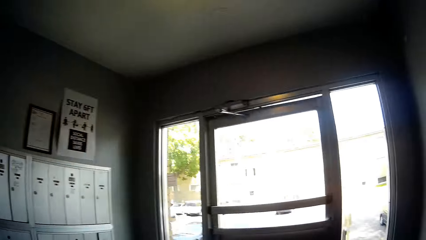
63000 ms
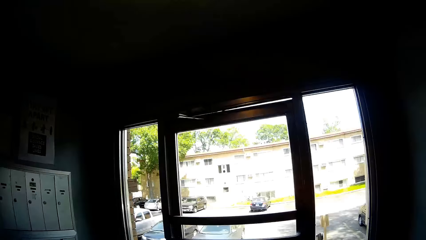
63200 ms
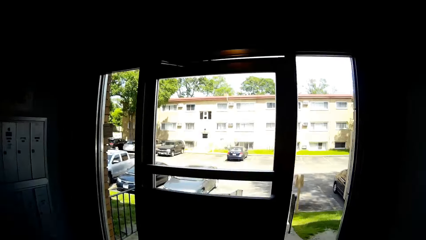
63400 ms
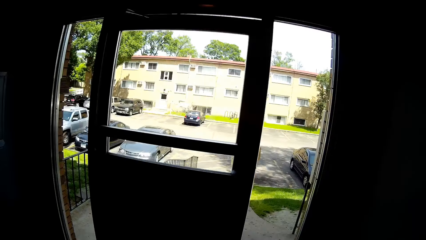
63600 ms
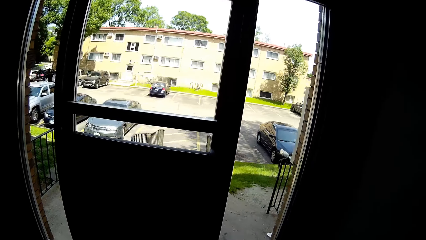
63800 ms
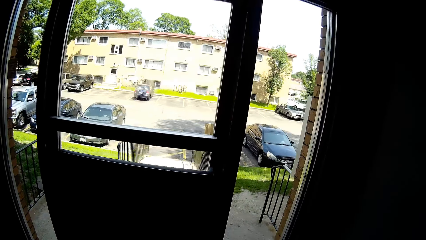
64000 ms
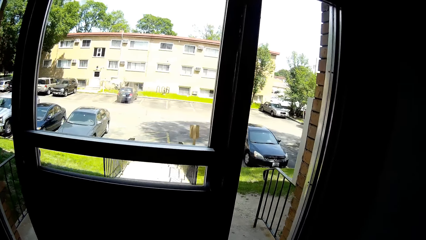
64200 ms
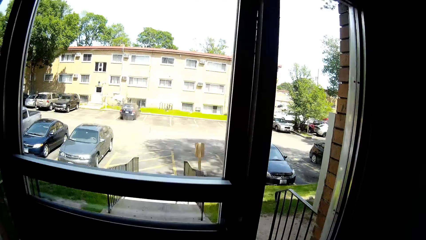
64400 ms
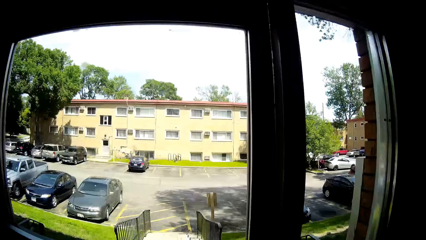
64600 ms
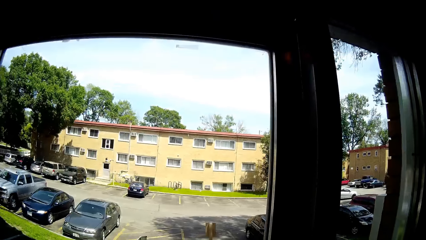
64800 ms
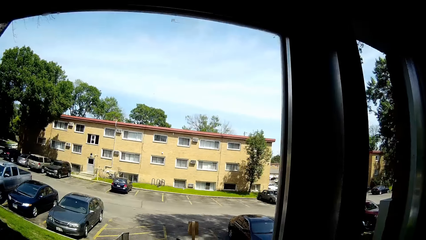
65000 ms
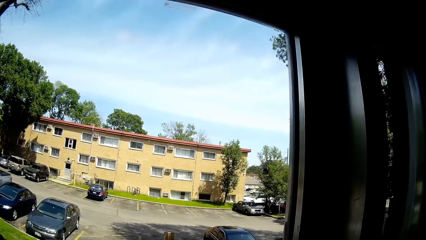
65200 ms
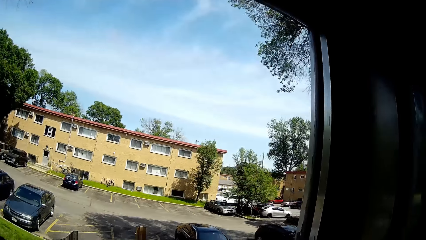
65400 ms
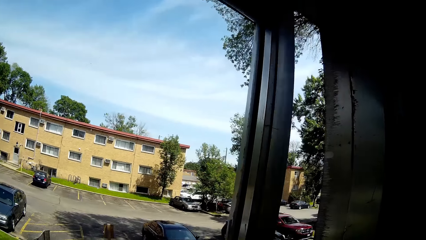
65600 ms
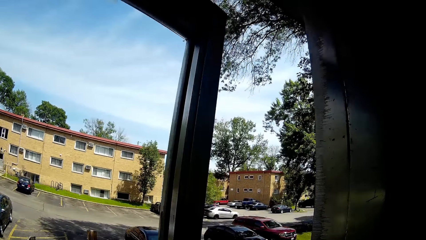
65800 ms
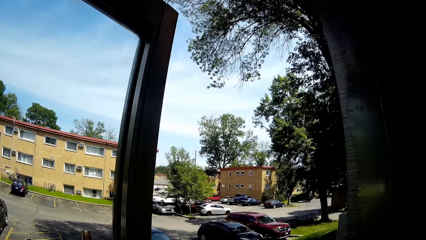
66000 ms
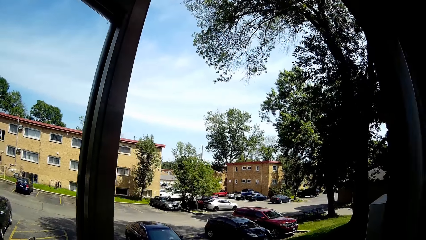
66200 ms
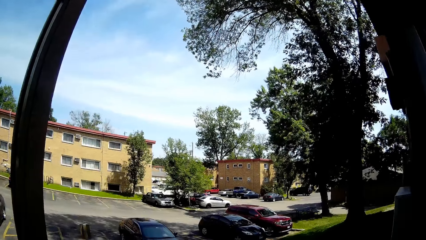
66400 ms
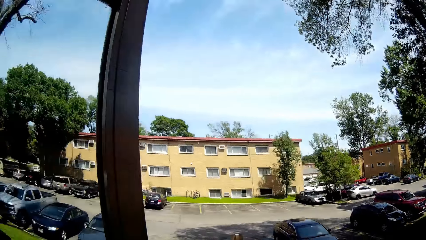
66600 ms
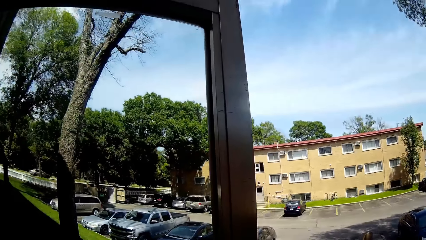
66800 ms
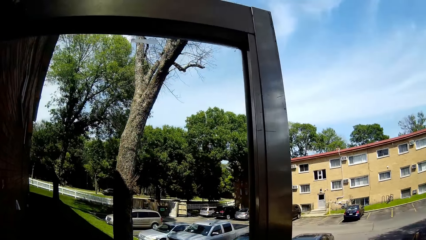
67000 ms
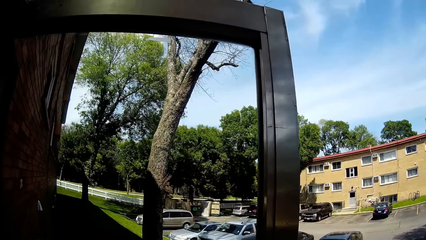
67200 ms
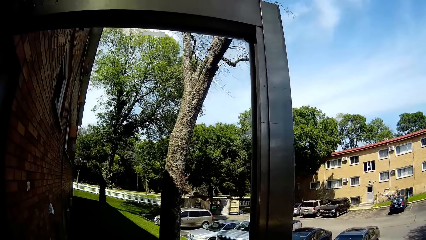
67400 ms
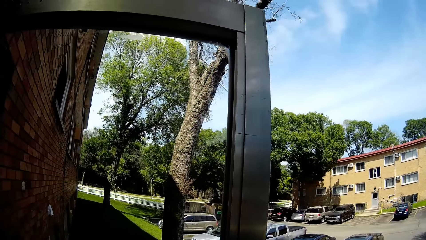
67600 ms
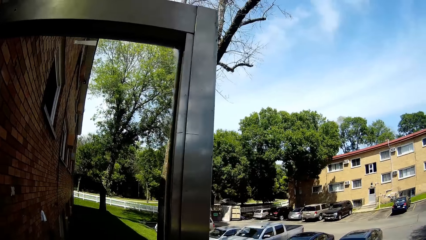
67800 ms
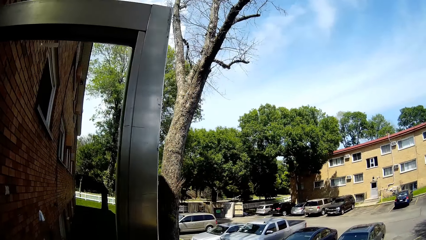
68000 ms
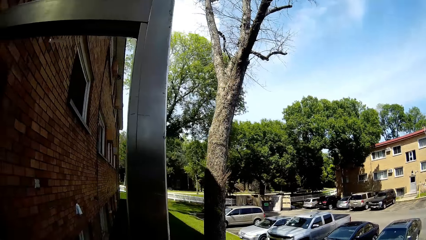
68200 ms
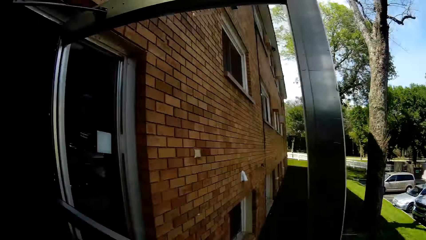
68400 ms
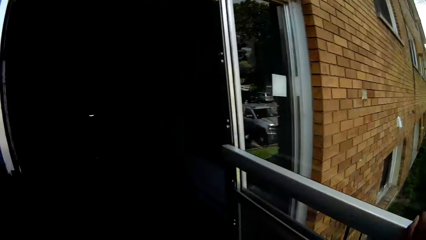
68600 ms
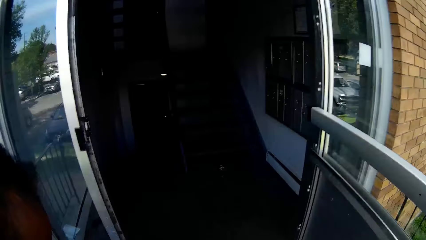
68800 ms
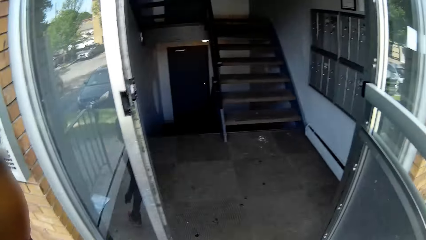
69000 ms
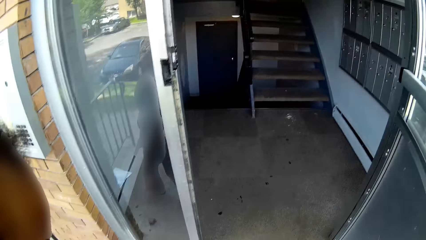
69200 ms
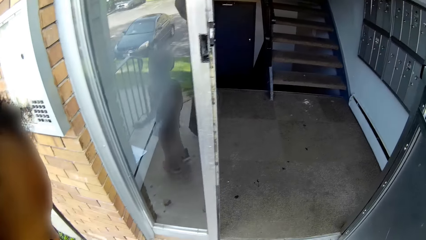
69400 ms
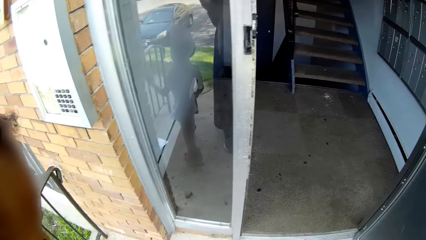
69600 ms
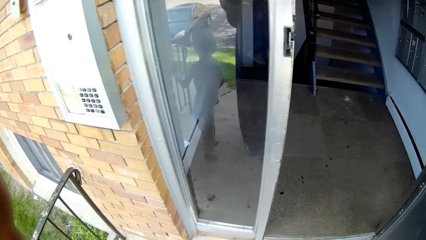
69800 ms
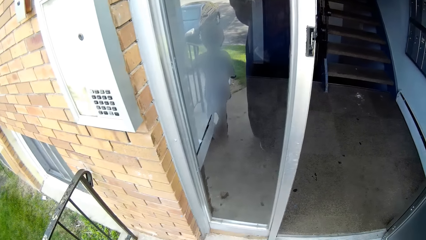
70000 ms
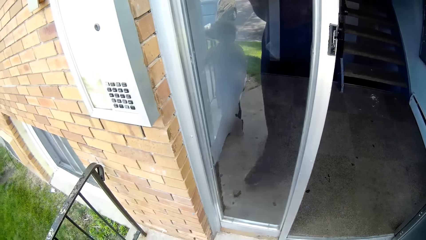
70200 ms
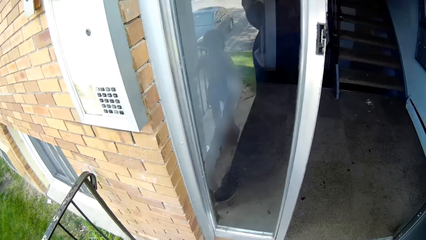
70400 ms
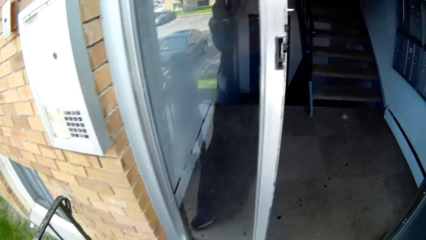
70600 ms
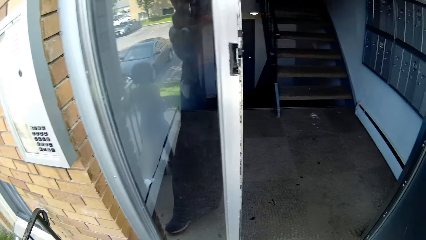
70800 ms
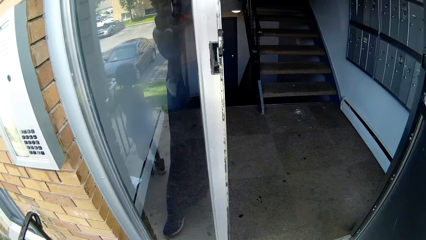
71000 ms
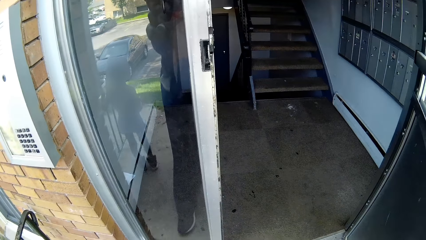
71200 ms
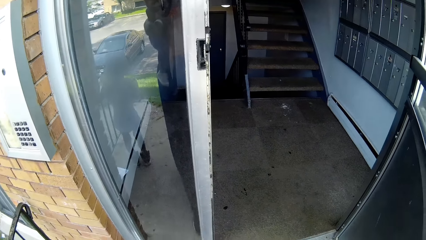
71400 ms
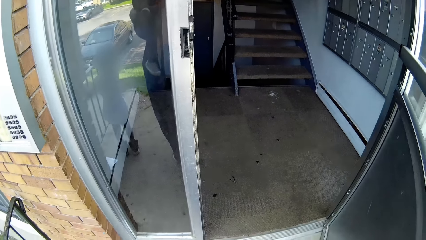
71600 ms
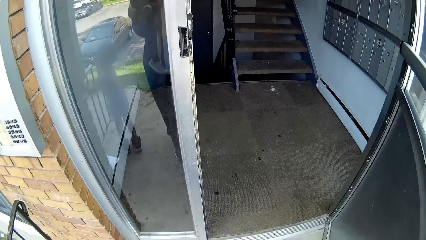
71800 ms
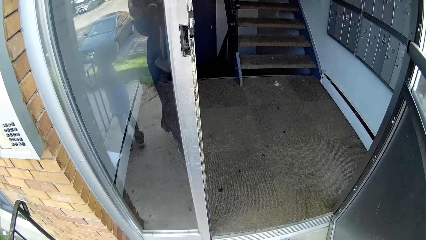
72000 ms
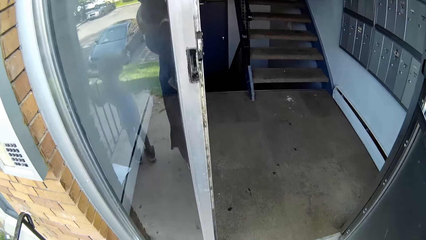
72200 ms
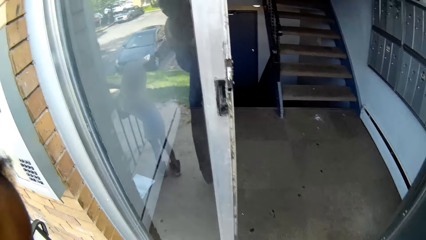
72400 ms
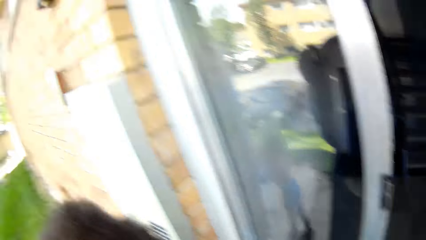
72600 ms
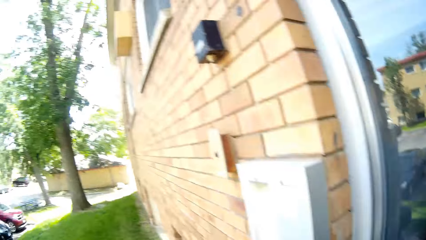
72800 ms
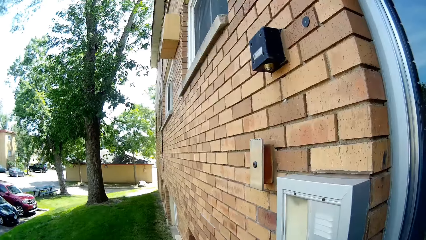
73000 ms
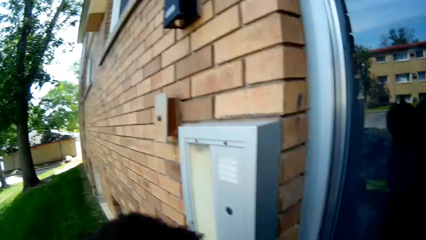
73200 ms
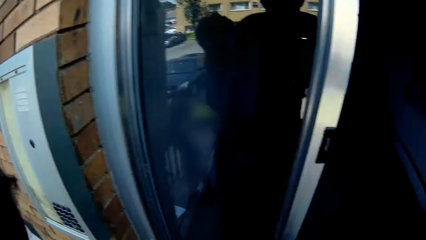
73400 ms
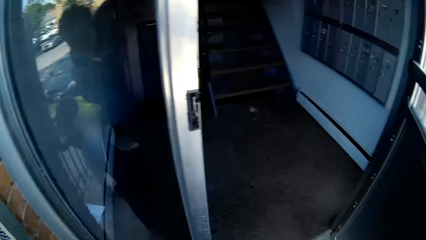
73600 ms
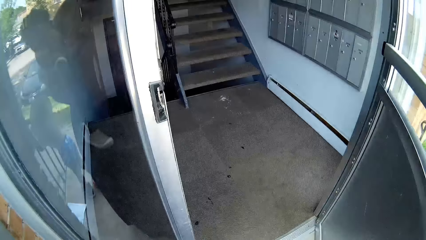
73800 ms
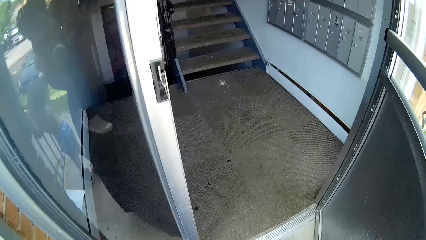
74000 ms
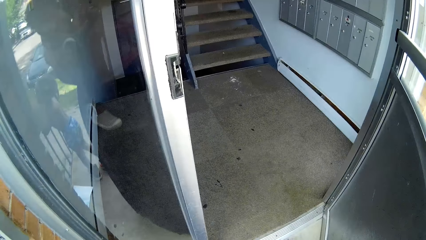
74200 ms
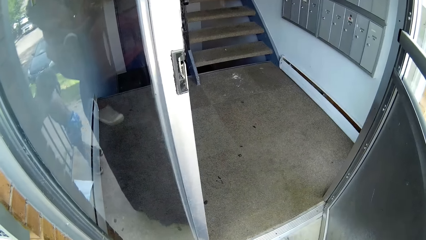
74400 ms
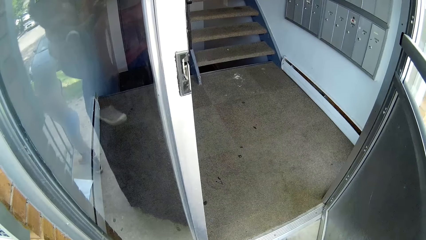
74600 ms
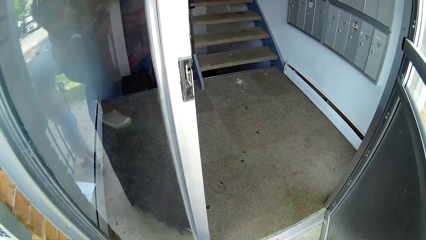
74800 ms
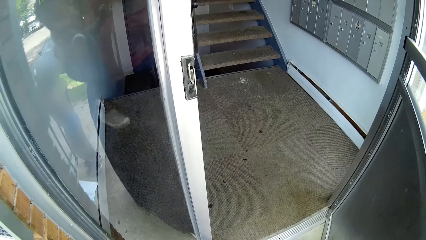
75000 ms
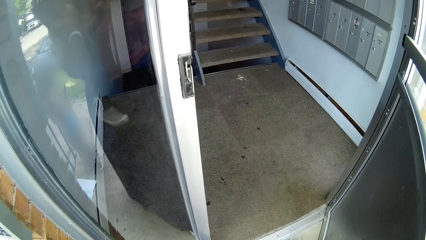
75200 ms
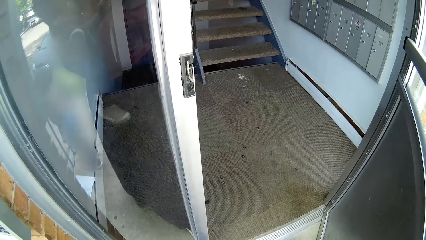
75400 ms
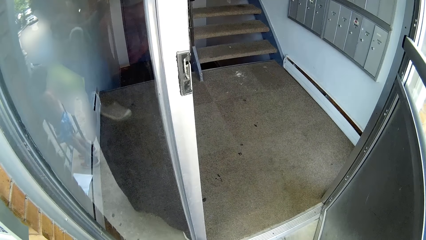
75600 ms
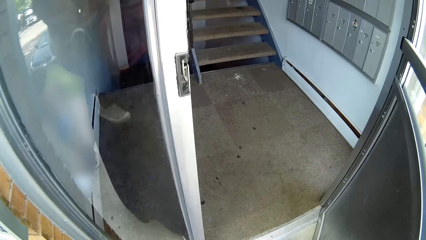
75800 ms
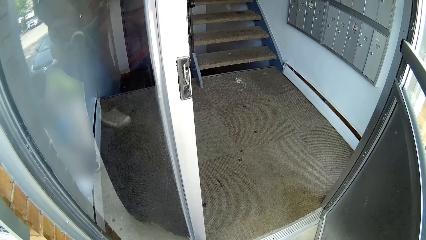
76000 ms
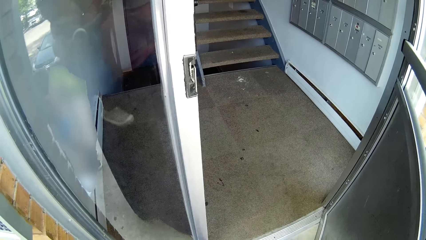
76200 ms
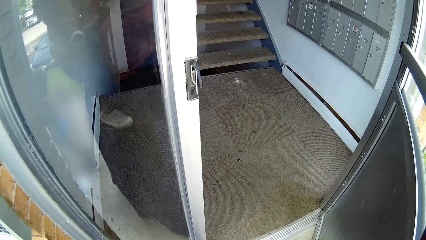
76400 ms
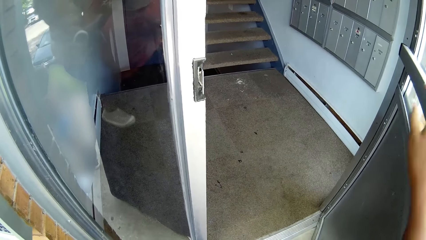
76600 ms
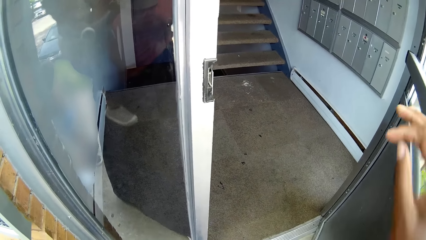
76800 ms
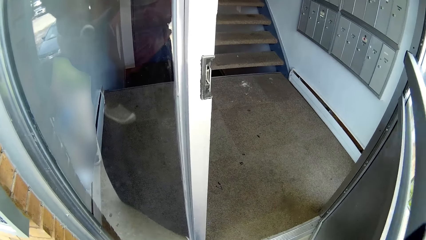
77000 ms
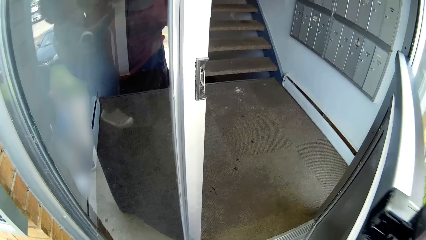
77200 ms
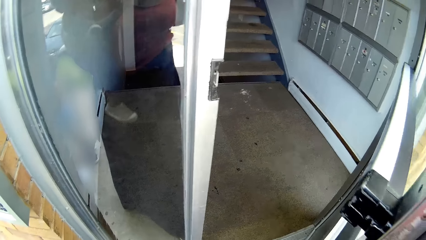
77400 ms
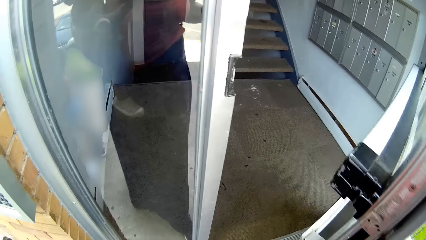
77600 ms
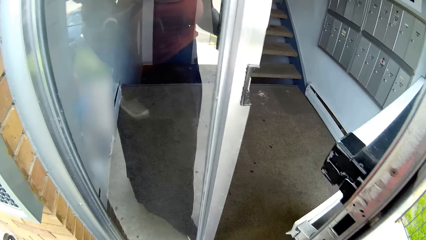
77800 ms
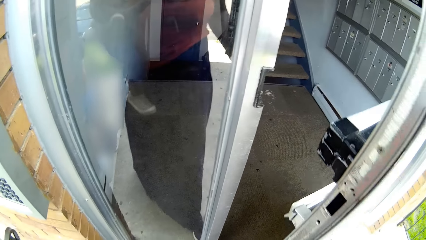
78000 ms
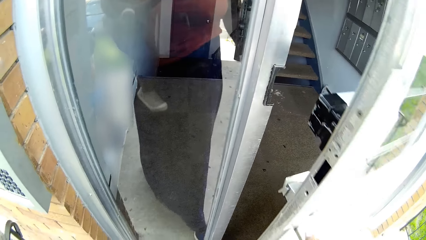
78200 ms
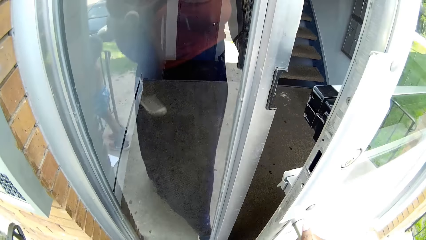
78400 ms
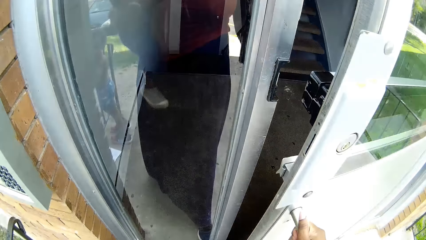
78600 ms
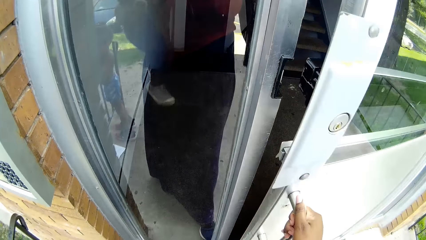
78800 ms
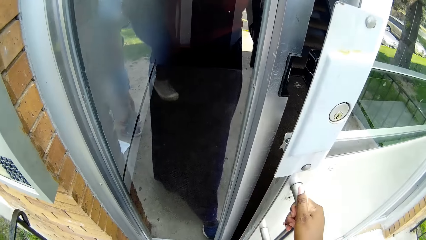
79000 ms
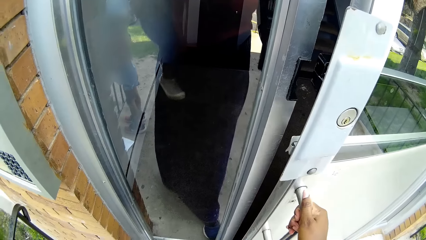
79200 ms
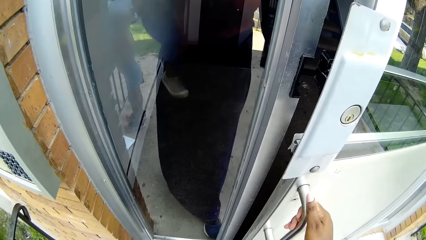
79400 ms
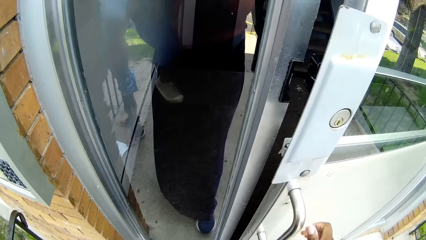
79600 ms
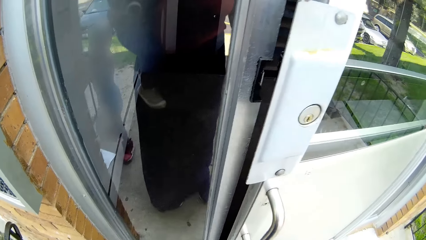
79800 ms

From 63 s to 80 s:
The camera wearer opens a door. She turns around. She closes the door with her right hand.
